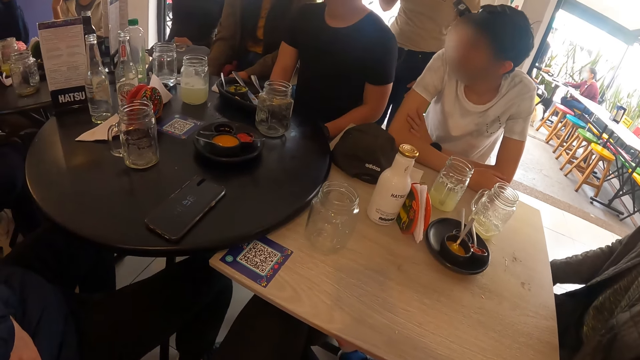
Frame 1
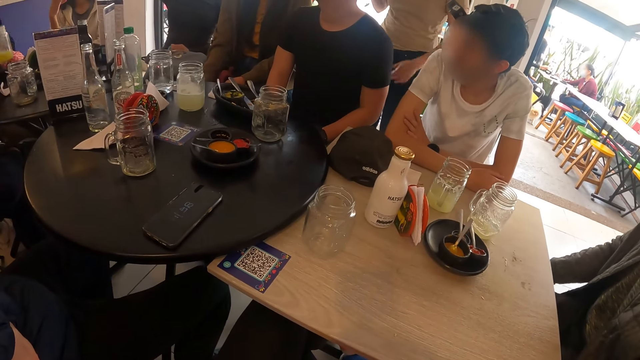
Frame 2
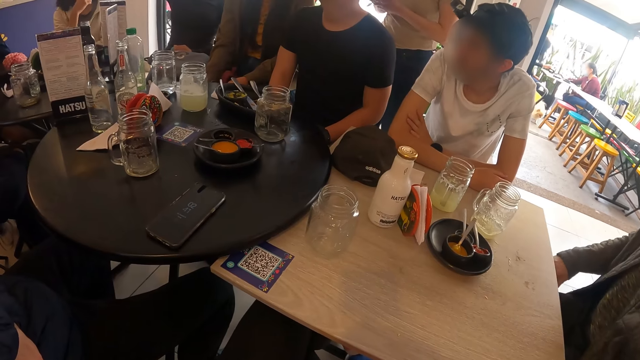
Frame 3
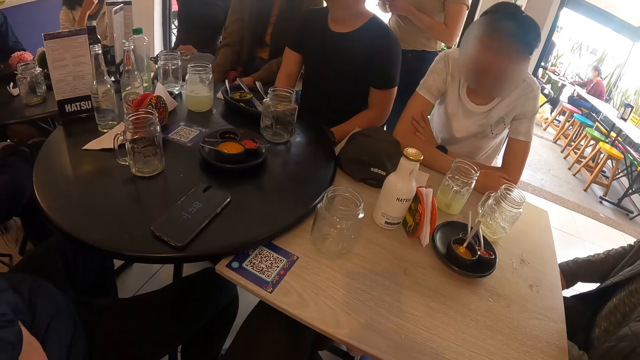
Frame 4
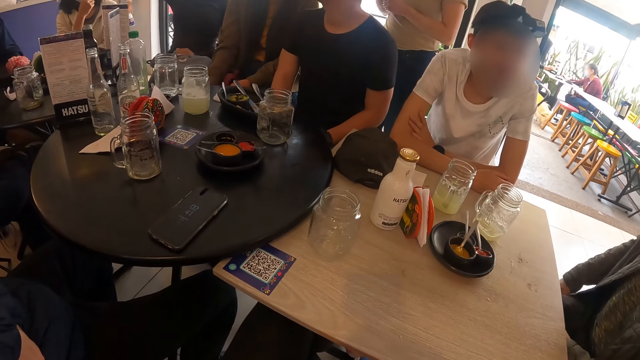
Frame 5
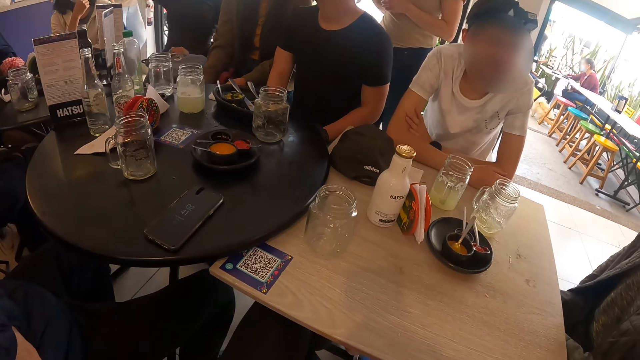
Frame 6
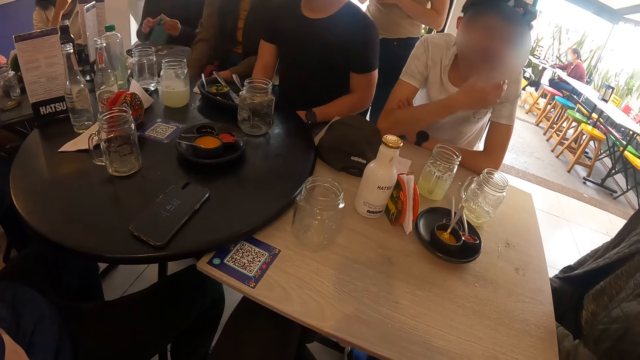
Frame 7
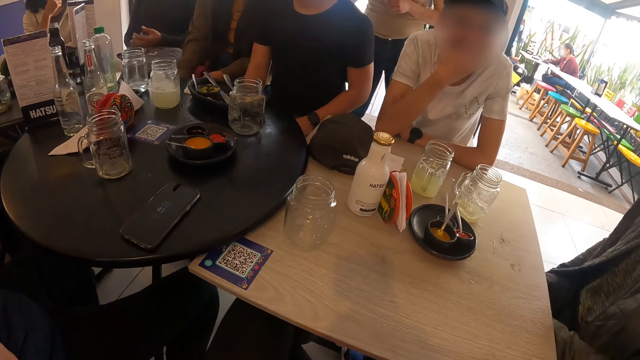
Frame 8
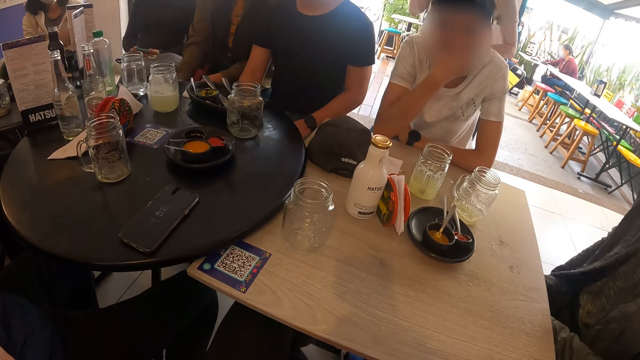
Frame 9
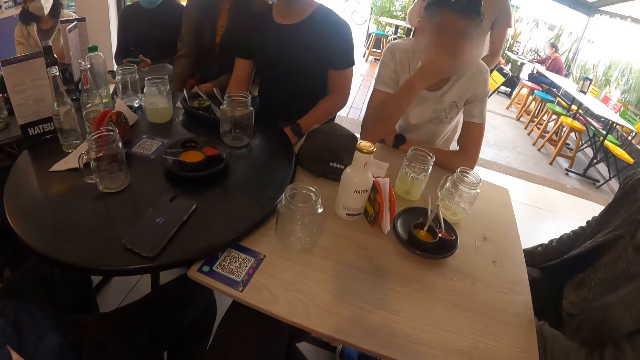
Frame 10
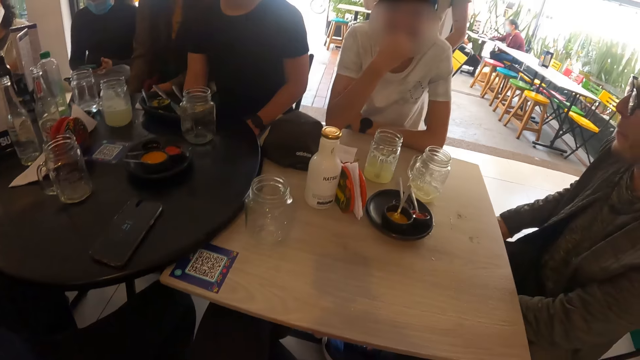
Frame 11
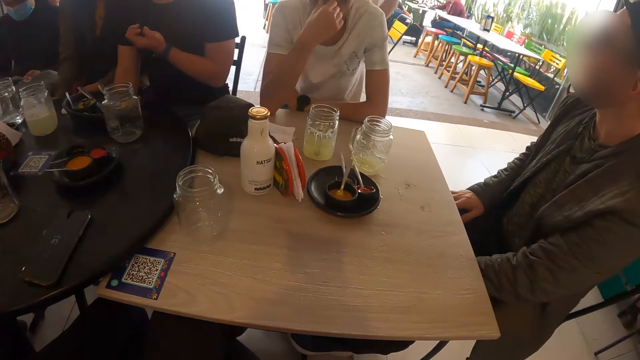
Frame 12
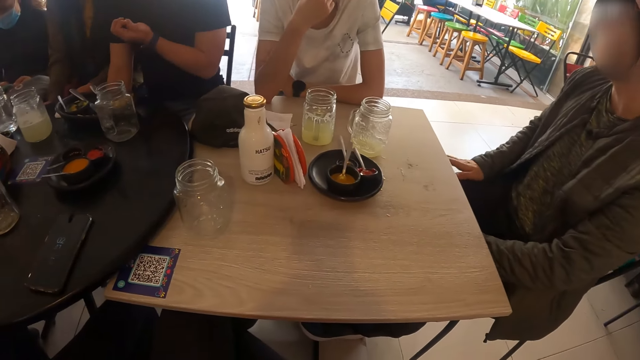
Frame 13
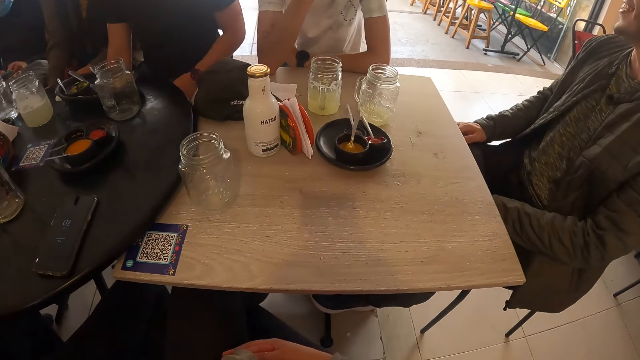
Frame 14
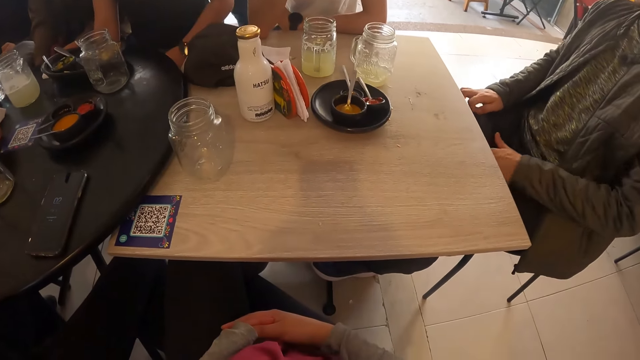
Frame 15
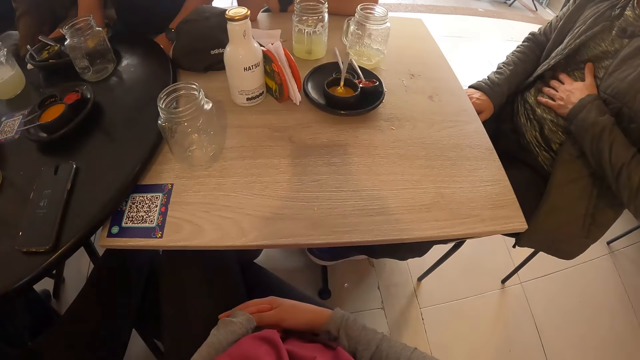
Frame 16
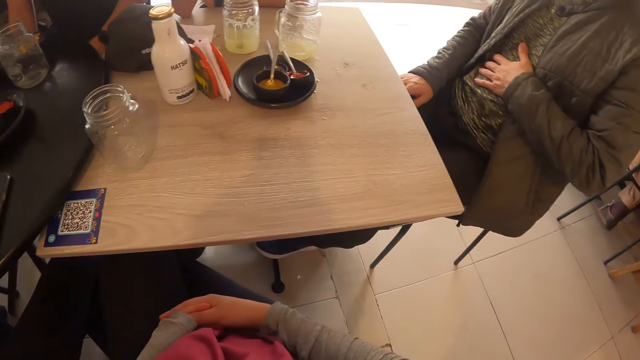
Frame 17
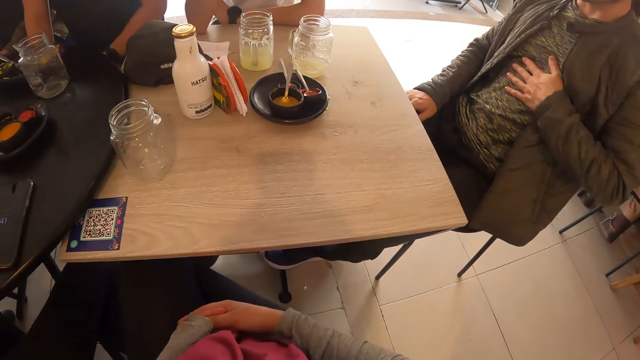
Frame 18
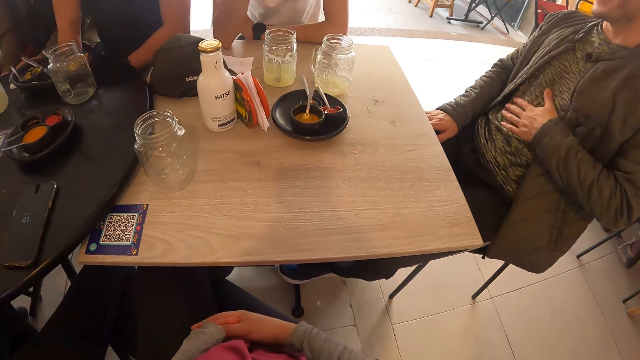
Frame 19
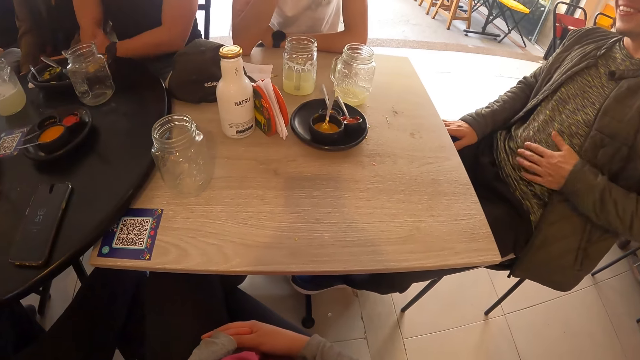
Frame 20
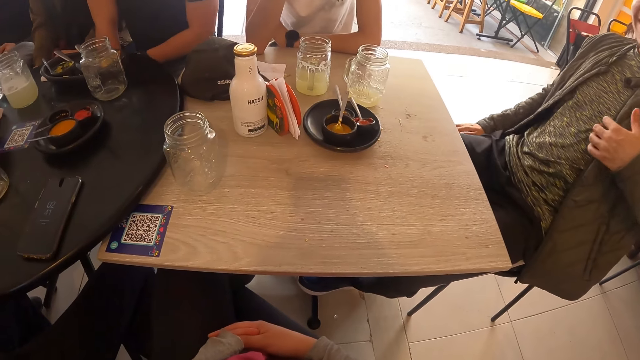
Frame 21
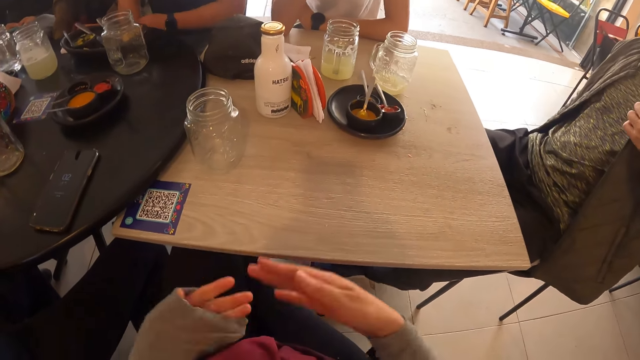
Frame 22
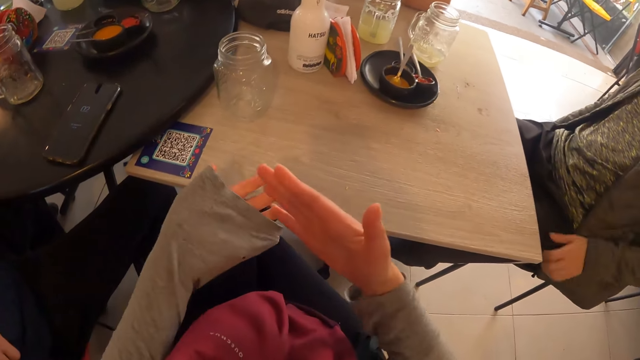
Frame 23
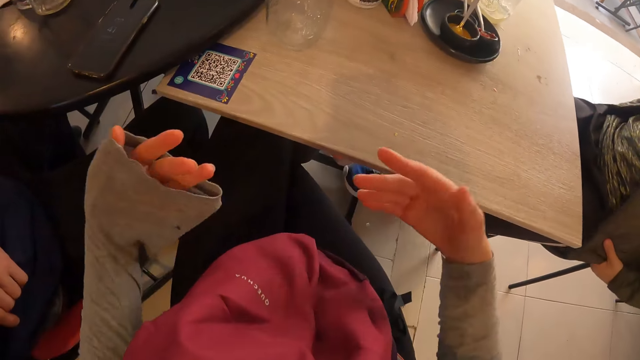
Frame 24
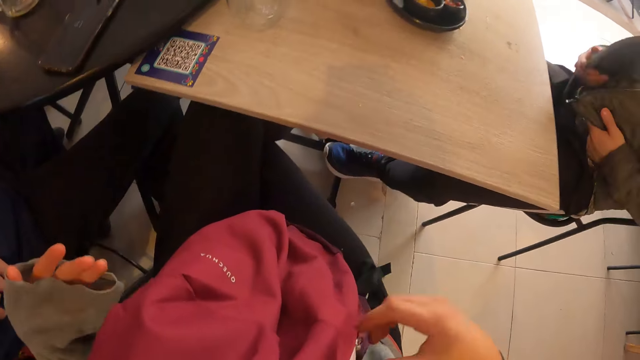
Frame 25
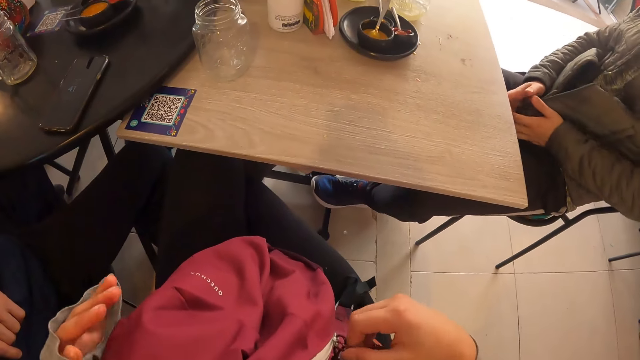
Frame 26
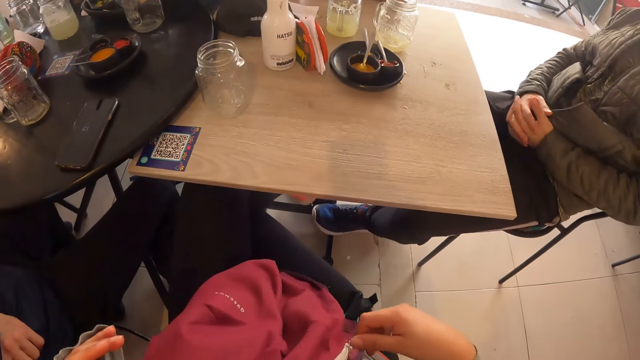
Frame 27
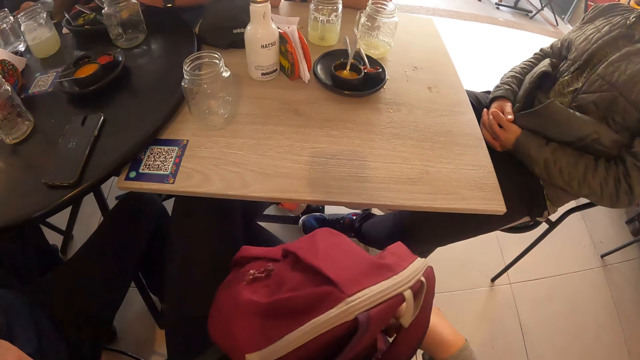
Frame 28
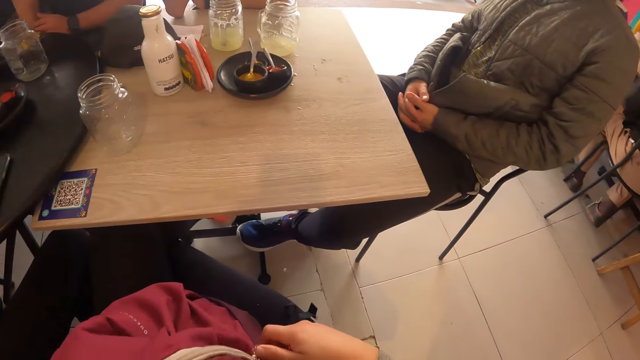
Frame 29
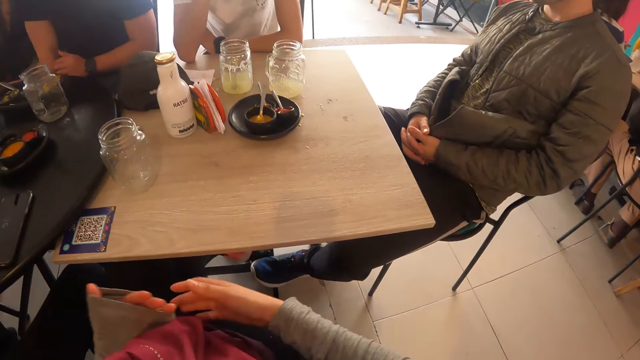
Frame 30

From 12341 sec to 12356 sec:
A man touches his face with his right hand. A woman holds a phone in her left hand with both hands. Another man interacts with a waiter. The other man rubs his stomach with his left hand. A third man rubs his right hand with his left hand. The camera wearer gesticulates with both hands. The second man arranges the jacket on his body with both hands. The camera wearer touches the bag on her lap with both hands. The second man locks his hands into each other.

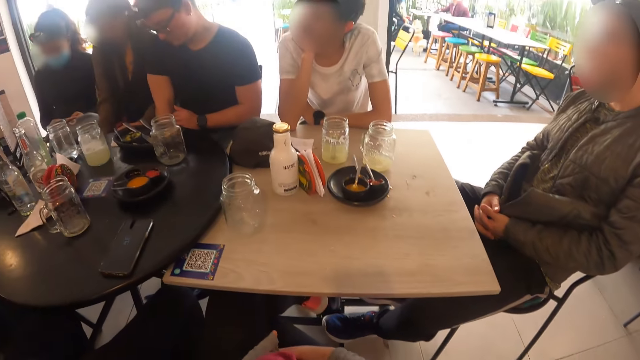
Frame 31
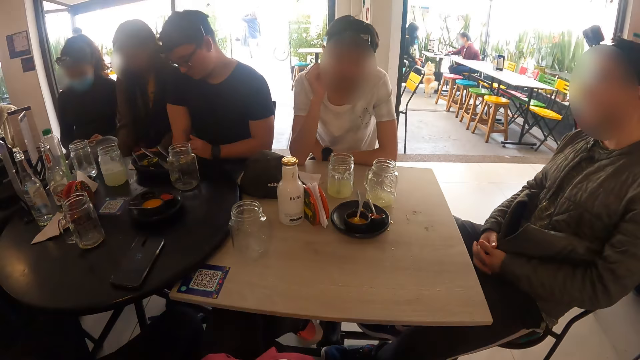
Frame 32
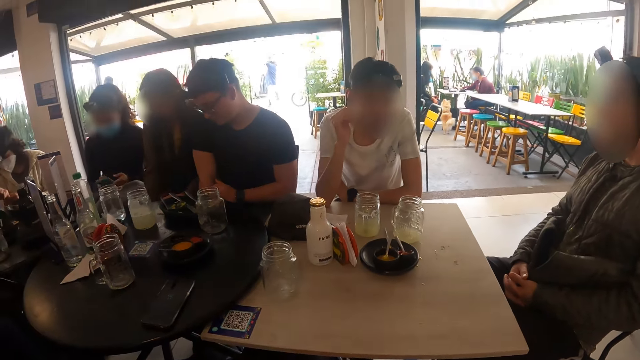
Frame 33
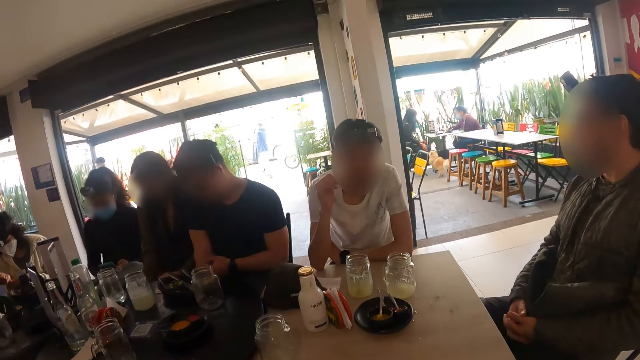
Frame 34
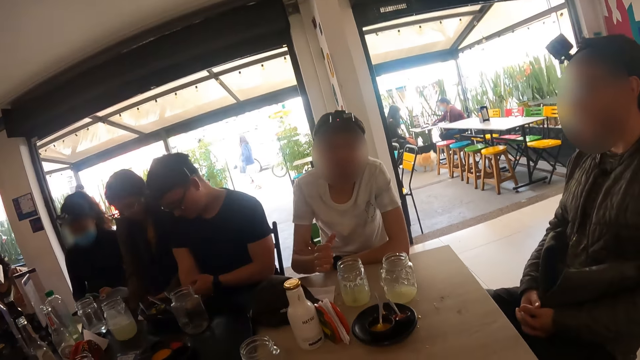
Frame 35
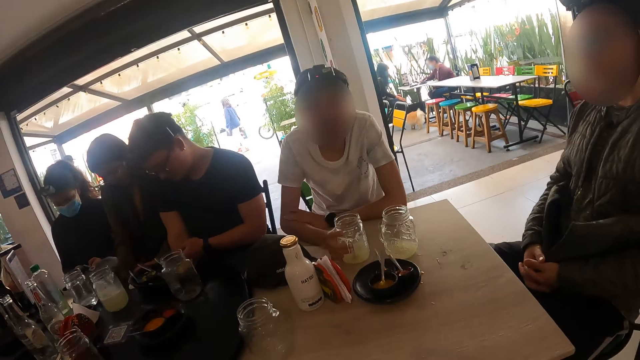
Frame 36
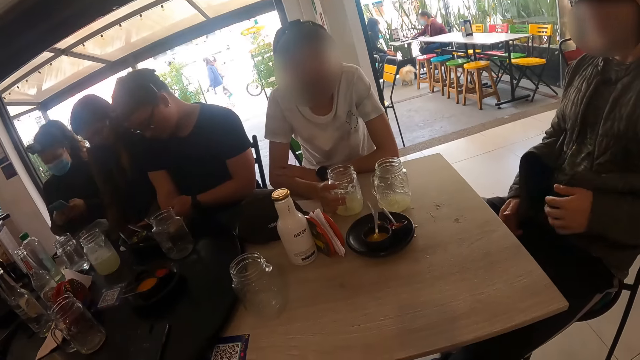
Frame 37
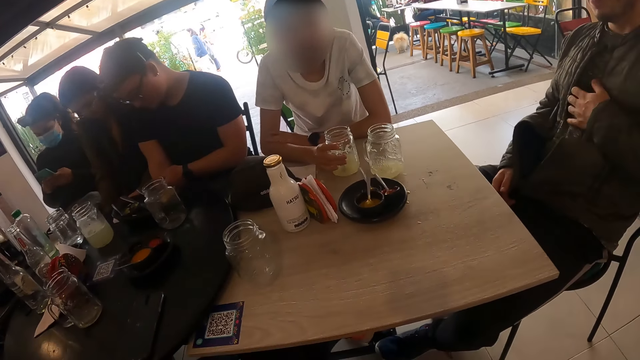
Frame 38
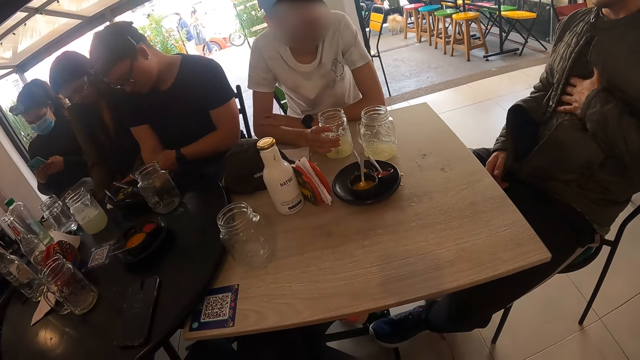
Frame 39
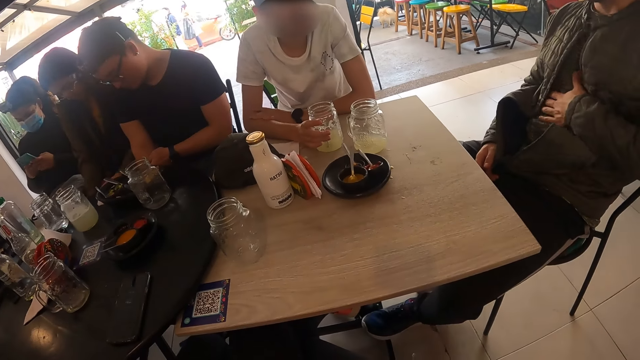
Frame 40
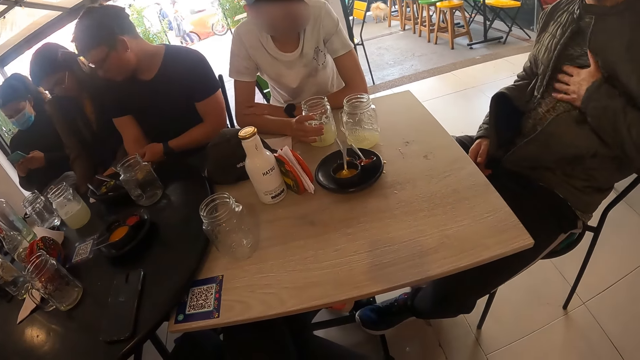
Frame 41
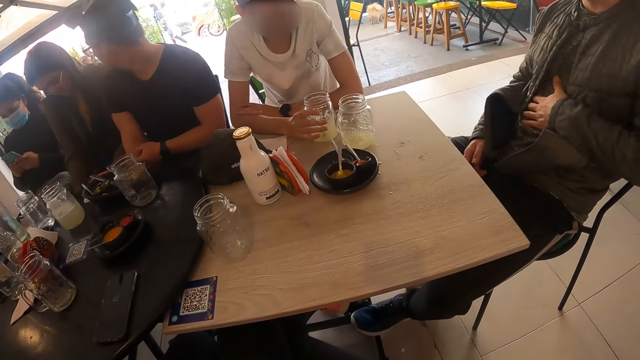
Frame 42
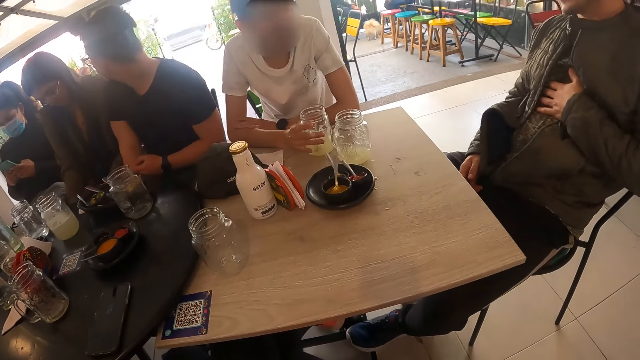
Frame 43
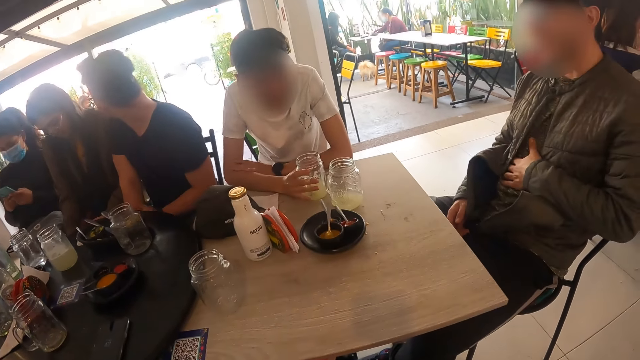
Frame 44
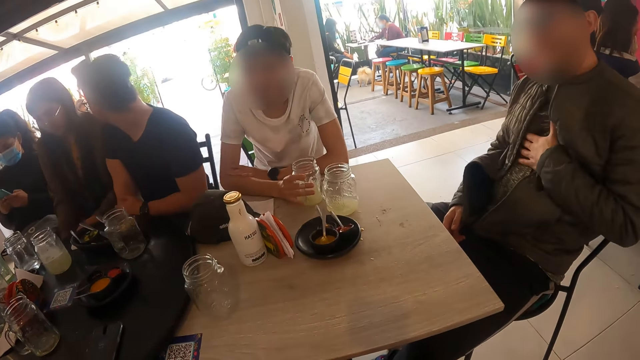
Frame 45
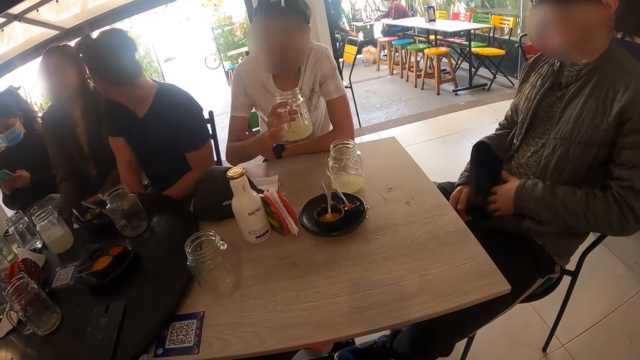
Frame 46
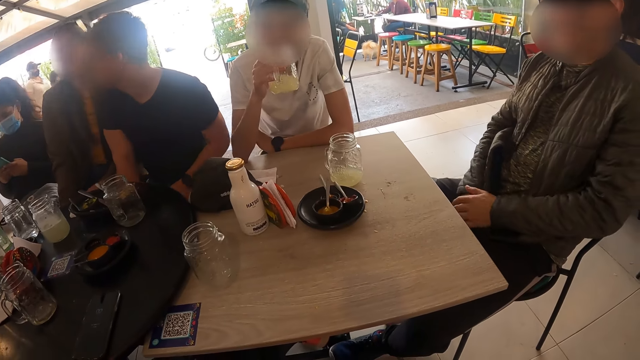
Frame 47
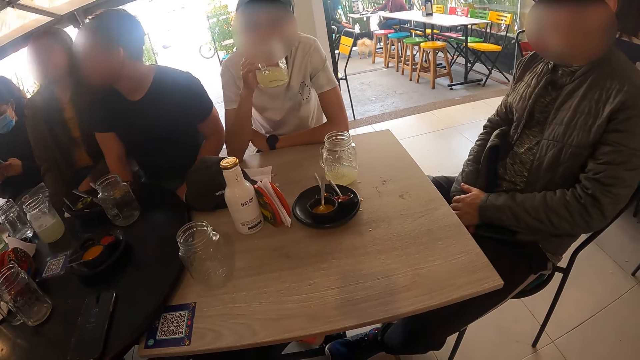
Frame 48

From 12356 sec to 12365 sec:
A woman operates the phone with both hands. A man holds the cup on the table with his right hand. Another man rubs his stomach with his left hand. The first man picks up the cup from the table with his right hand and drinks from the cup in his right hand.
